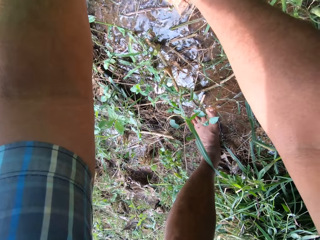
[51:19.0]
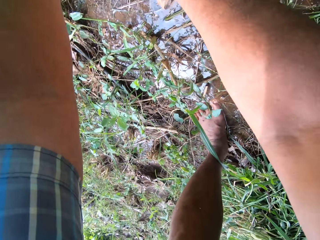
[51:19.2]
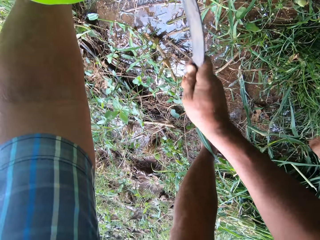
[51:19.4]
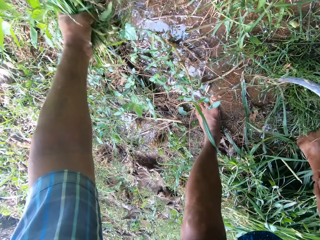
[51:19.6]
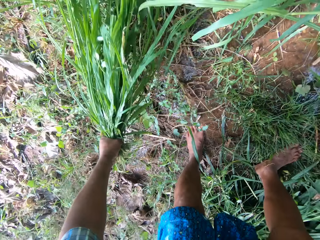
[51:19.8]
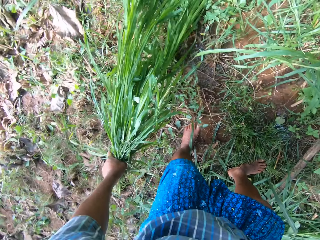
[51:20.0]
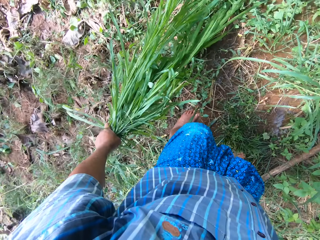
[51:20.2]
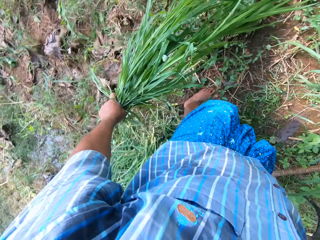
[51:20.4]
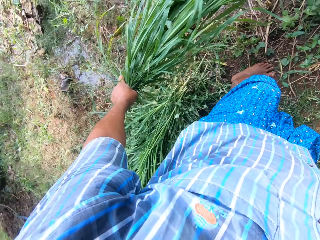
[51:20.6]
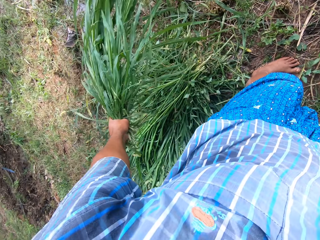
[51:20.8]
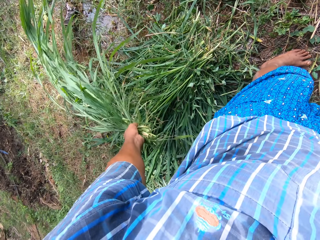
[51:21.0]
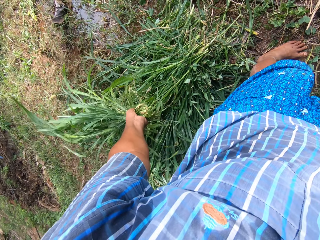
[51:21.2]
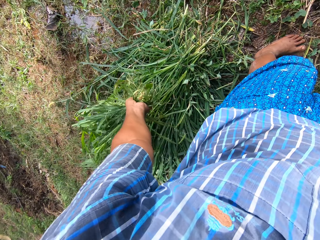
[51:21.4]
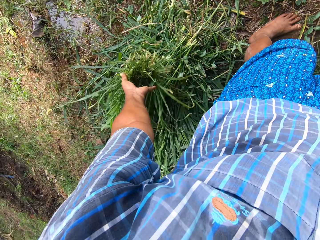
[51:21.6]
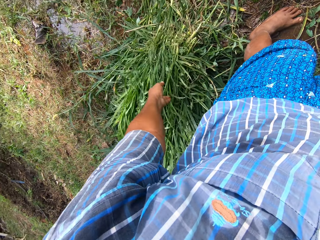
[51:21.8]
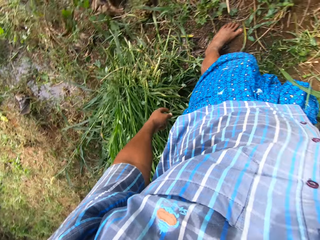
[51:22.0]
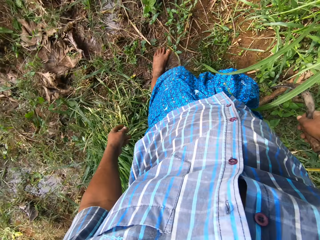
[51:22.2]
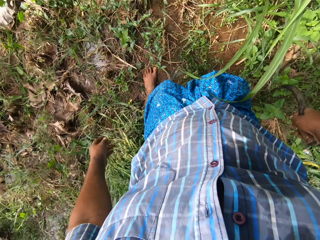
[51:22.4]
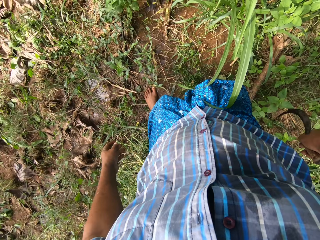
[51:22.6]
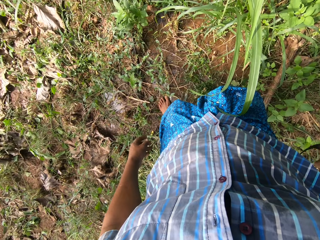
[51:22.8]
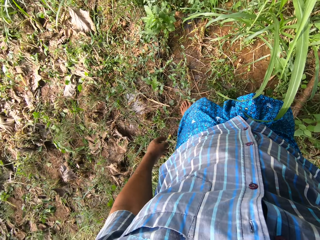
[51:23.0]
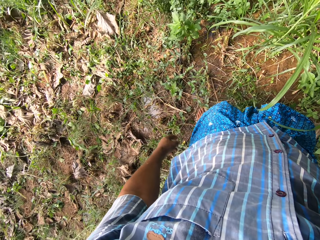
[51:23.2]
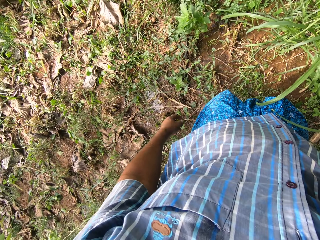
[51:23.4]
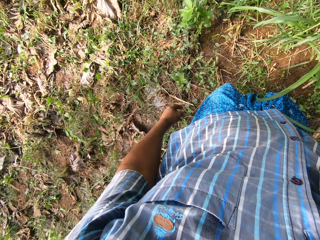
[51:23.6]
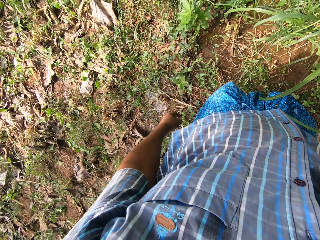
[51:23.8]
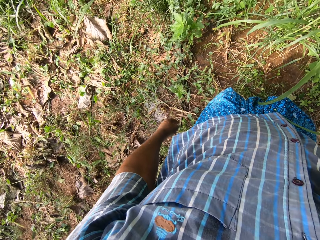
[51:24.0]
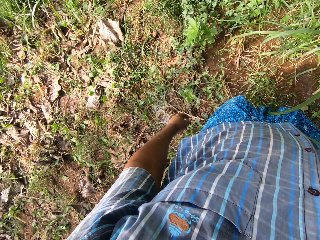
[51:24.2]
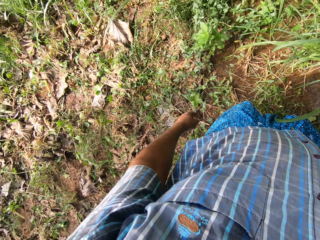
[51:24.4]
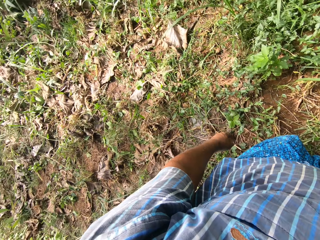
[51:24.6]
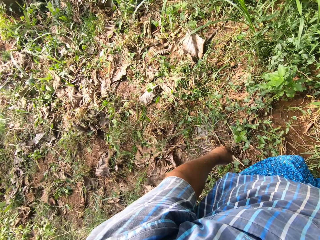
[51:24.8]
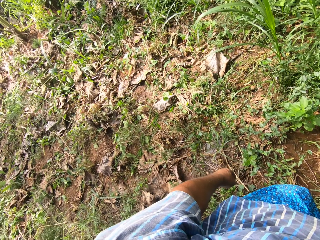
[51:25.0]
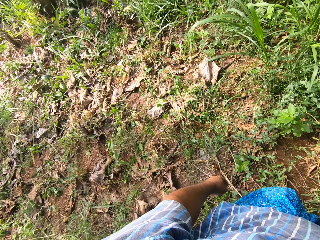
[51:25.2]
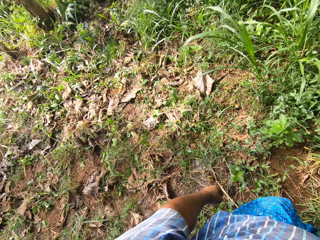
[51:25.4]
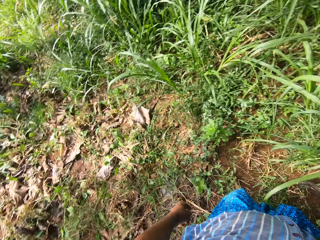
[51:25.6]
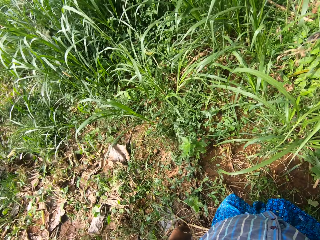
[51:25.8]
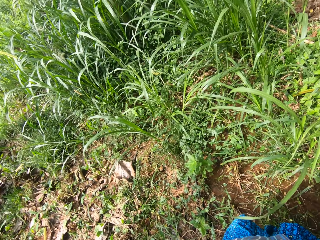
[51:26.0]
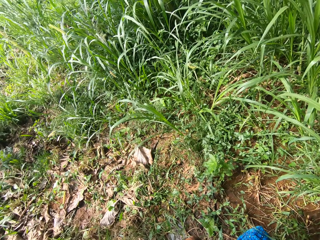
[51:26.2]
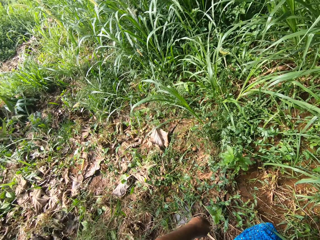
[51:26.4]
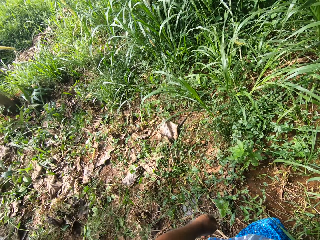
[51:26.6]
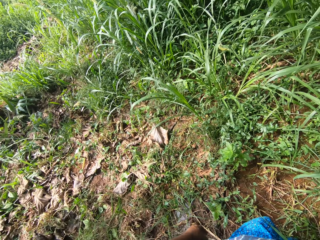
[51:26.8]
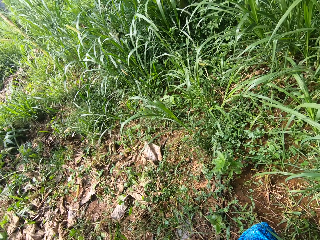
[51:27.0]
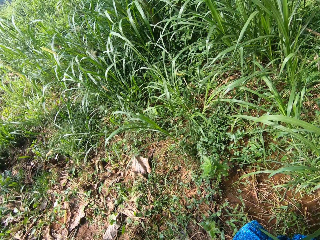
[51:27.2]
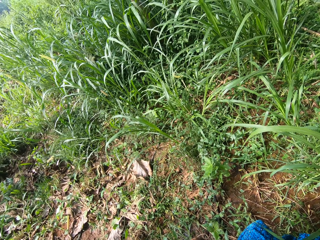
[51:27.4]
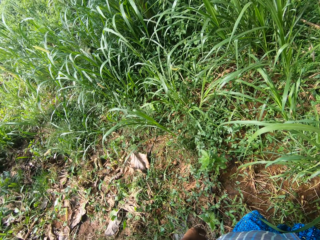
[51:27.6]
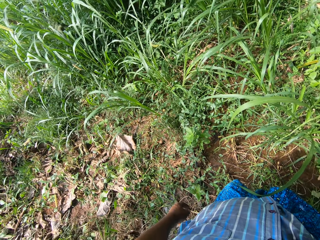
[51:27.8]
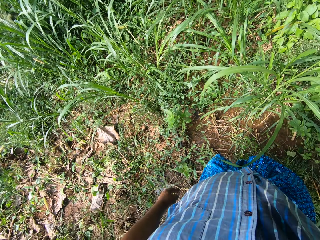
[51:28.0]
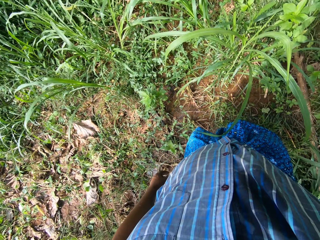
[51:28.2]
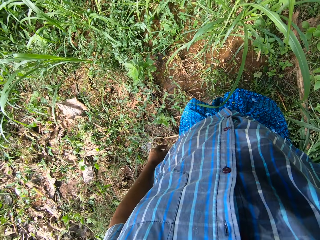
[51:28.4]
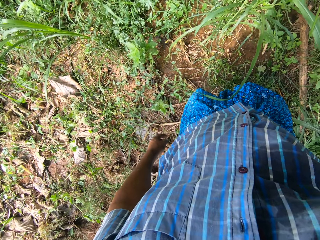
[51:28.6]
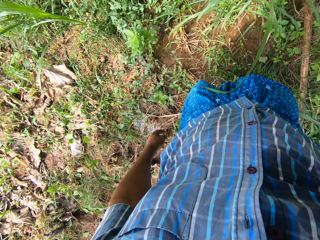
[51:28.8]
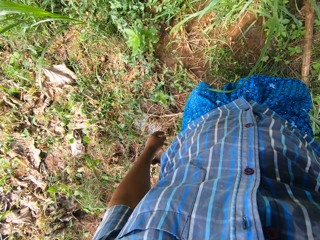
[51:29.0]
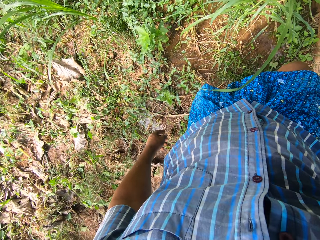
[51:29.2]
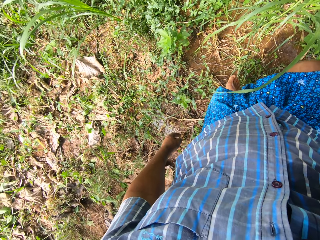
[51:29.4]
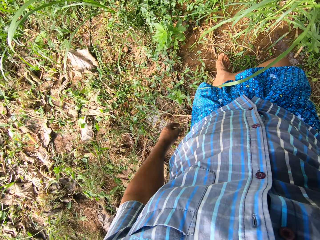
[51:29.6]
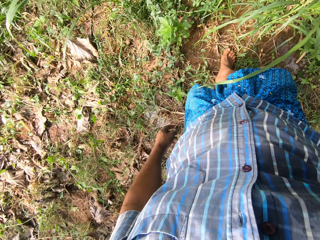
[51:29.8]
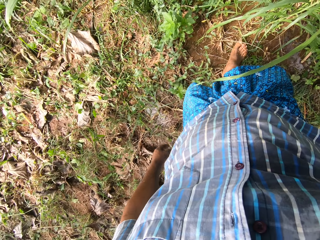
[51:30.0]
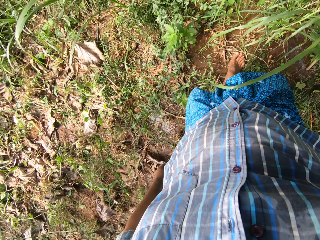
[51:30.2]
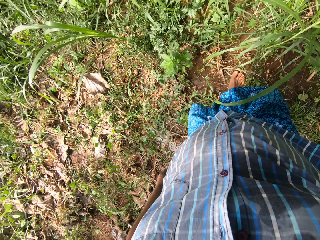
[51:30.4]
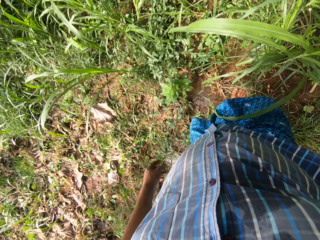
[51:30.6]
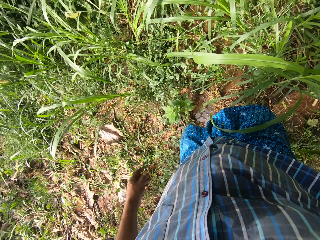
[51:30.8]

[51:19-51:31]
The camera wearer places the cut Napier grass on the other cut Napier grass. They look around the farm.

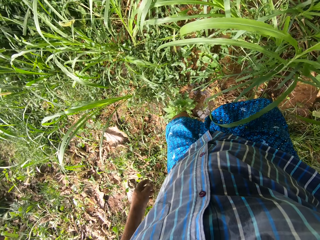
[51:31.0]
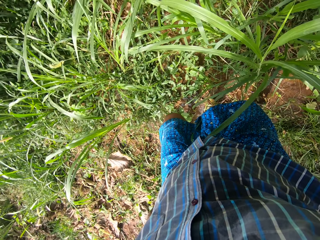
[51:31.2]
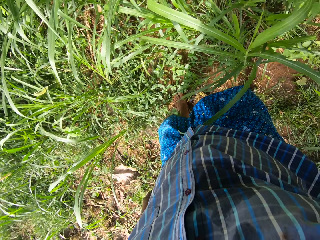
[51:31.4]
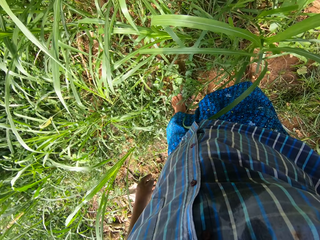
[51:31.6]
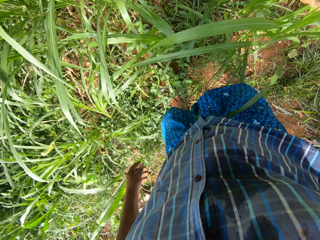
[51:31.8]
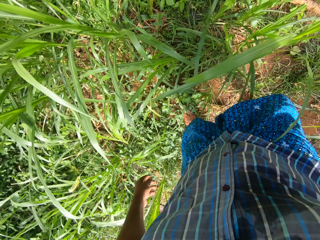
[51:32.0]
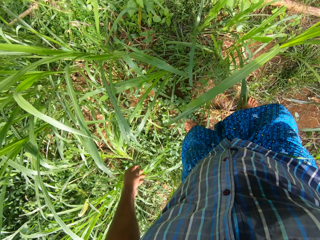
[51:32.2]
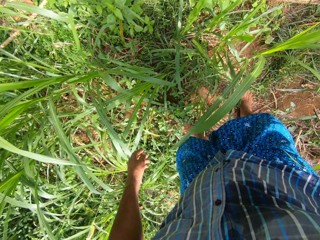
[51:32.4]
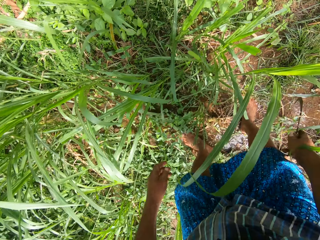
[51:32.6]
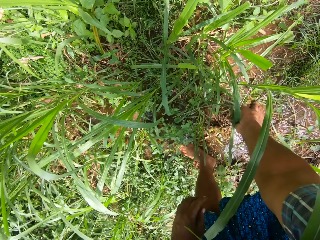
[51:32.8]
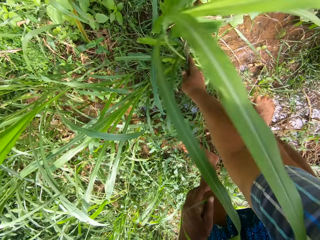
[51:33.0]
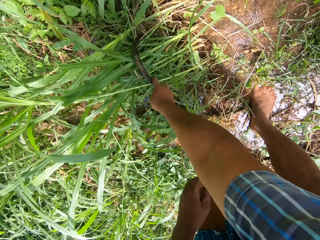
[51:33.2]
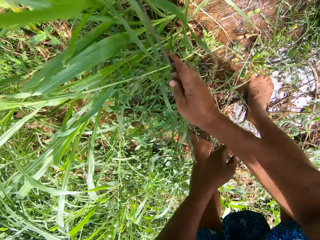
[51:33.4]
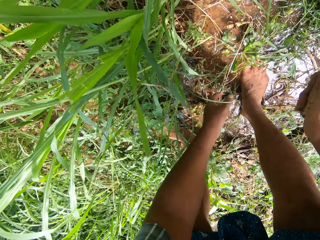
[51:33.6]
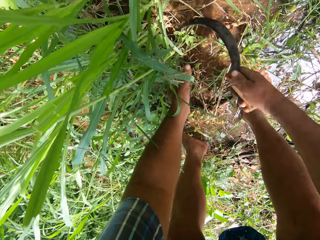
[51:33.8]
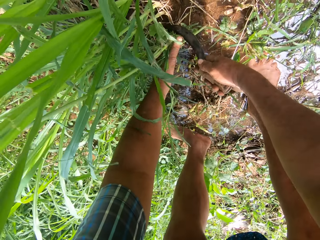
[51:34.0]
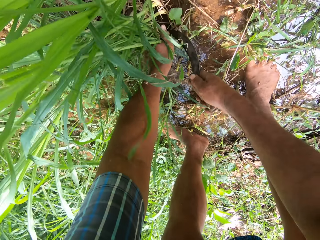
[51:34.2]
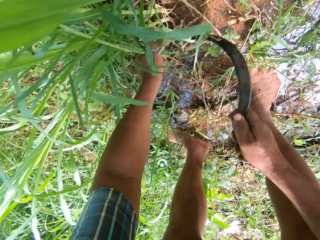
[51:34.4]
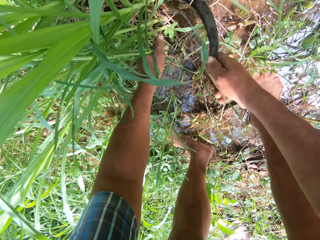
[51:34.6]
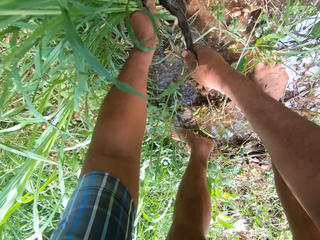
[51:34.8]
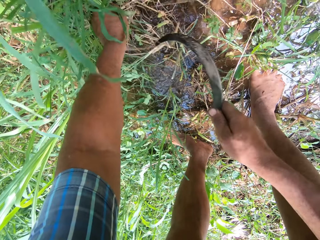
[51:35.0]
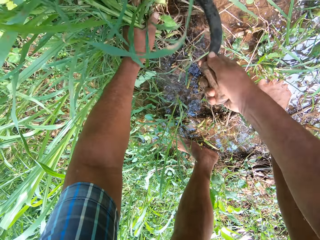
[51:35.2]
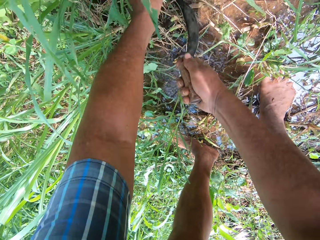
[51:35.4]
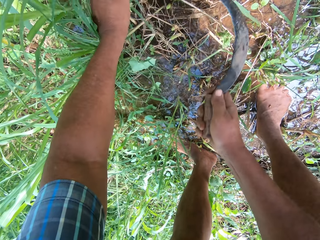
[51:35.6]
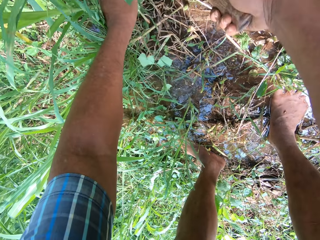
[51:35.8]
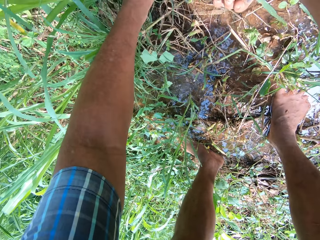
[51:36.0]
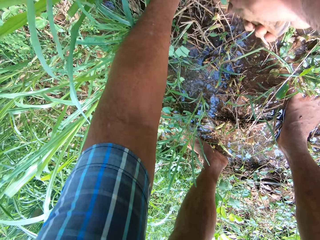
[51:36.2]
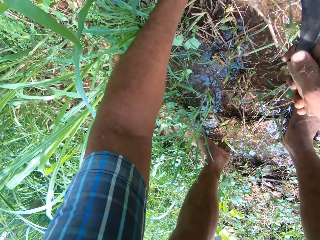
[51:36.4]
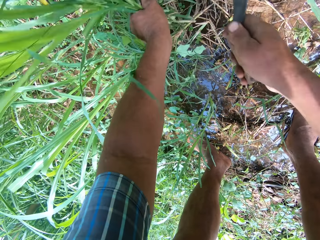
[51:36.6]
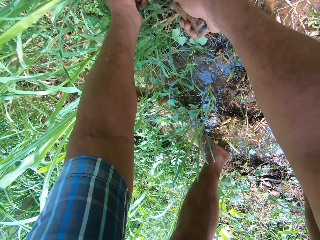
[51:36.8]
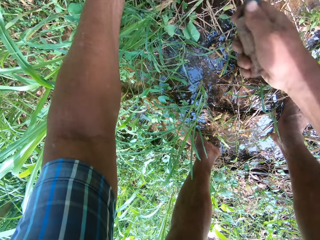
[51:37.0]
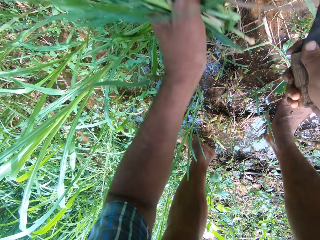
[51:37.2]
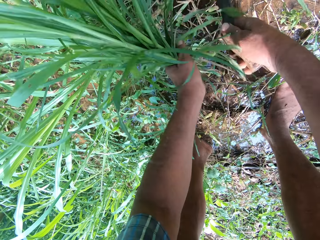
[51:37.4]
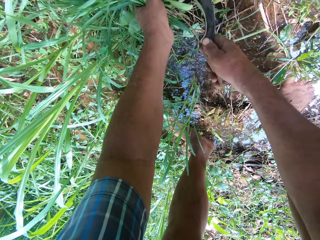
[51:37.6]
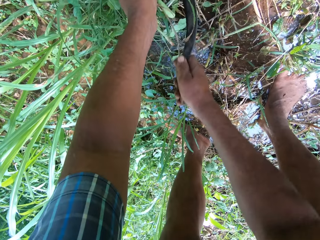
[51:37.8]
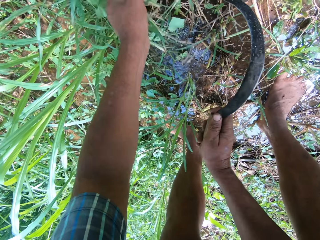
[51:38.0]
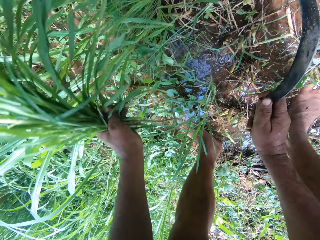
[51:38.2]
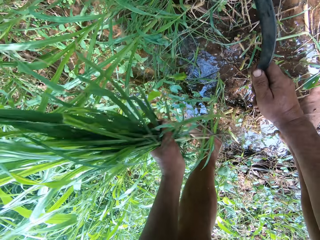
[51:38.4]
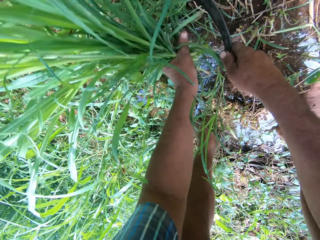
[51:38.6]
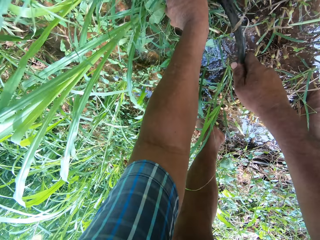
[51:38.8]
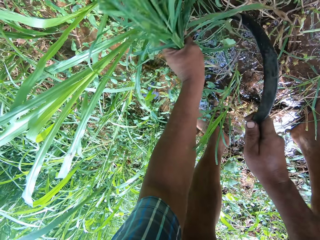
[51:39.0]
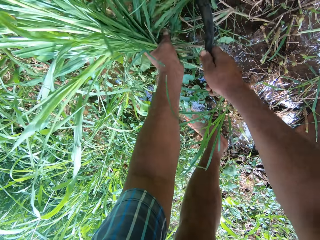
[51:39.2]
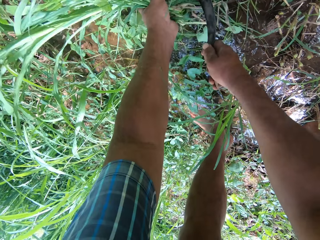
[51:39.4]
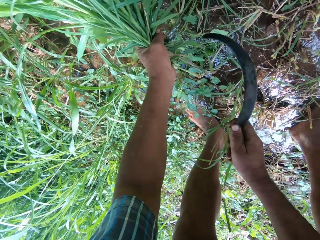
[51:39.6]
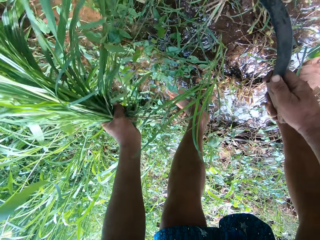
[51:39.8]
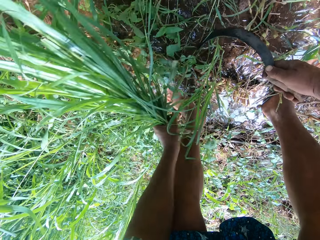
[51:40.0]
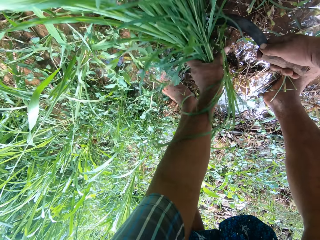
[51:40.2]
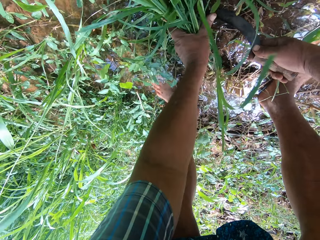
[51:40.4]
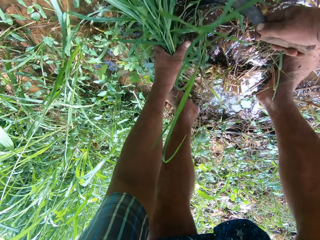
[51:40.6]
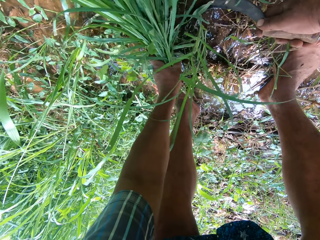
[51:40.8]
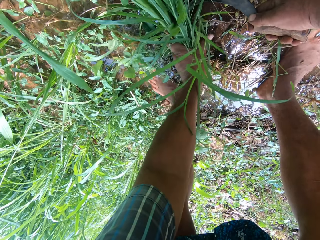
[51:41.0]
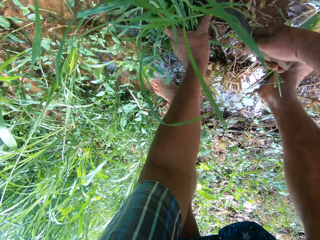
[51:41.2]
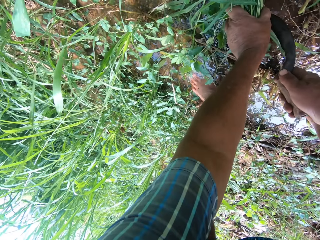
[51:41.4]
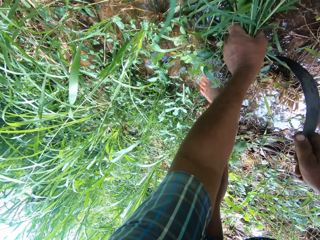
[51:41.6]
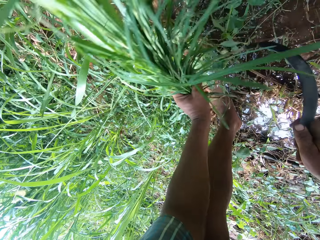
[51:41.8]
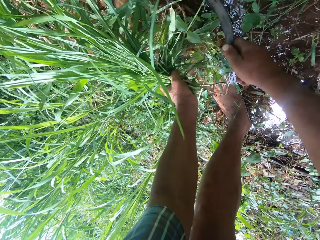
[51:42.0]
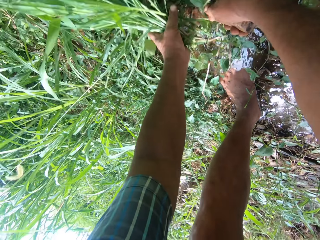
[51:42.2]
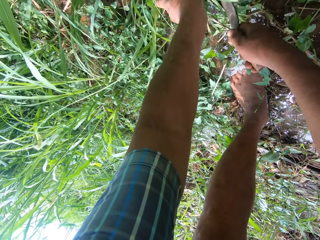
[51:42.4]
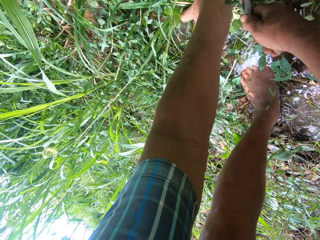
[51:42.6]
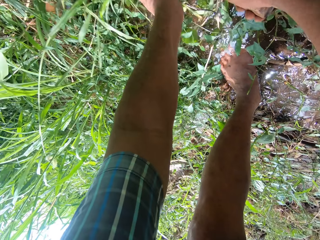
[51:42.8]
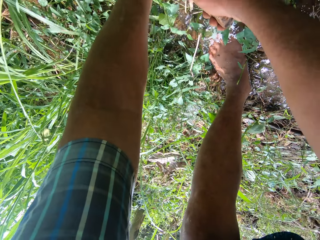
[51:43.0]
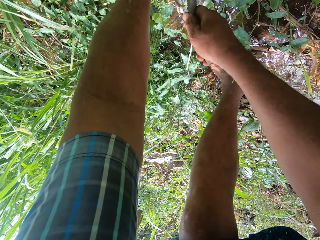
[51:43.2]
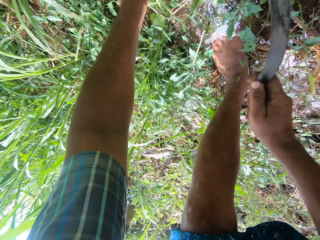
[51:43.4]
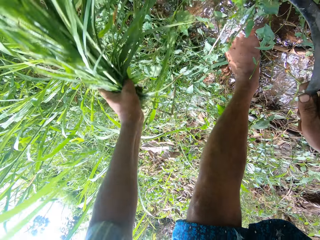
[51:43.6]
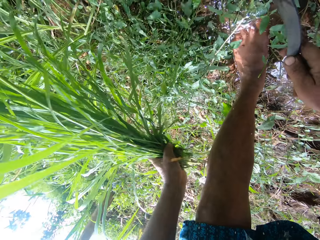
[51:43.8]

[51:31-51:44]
The camera wearer cuts Napier grass with the sickle tool.
